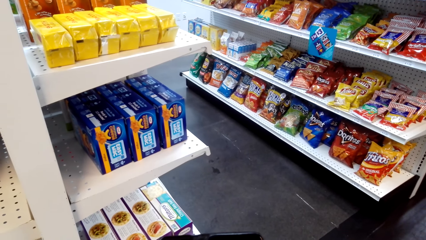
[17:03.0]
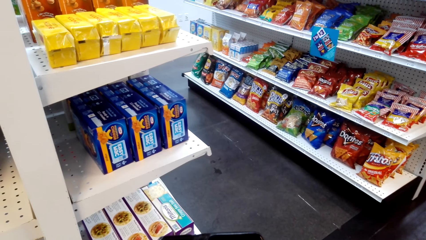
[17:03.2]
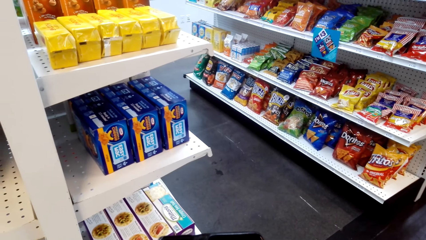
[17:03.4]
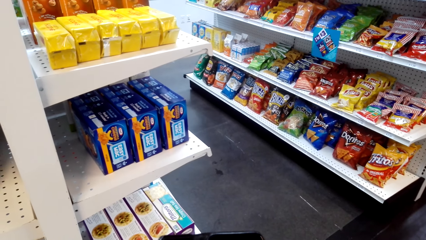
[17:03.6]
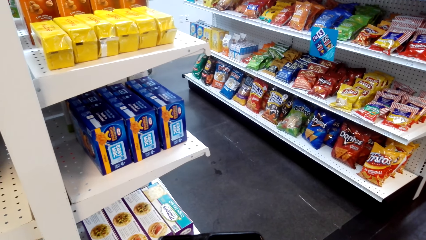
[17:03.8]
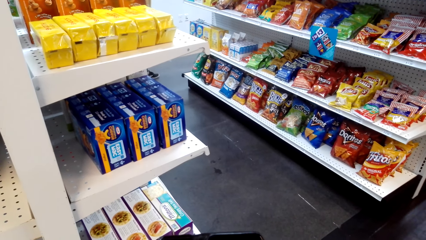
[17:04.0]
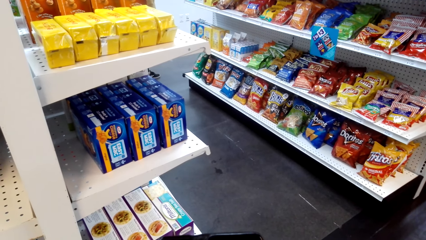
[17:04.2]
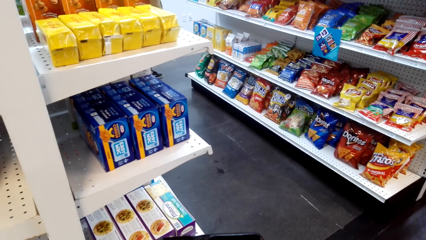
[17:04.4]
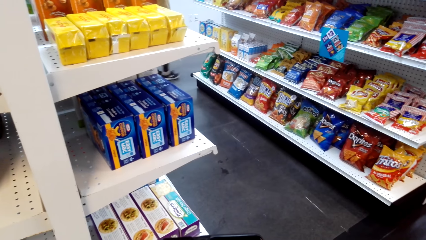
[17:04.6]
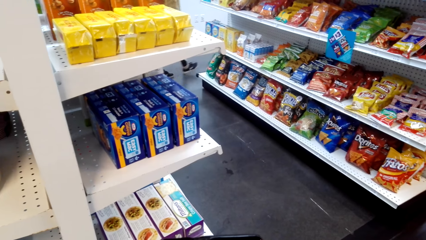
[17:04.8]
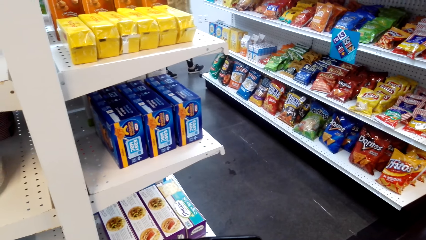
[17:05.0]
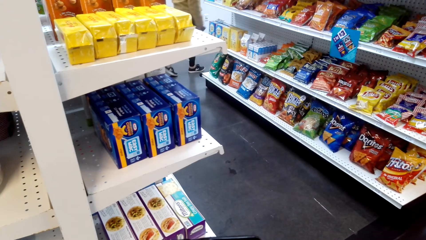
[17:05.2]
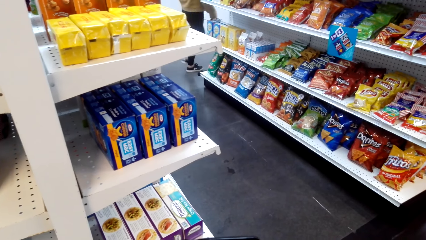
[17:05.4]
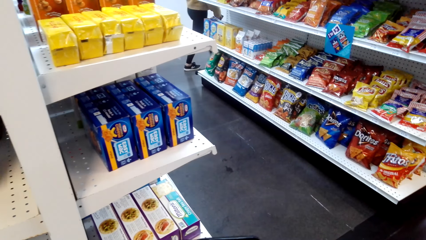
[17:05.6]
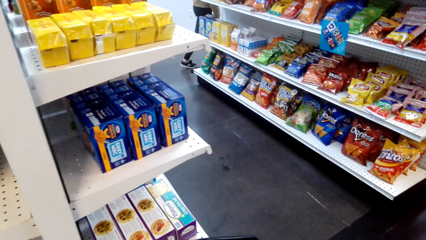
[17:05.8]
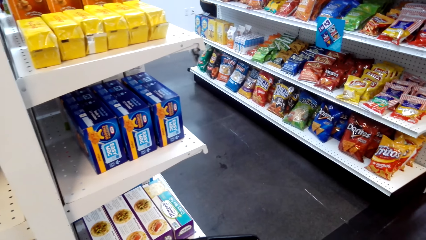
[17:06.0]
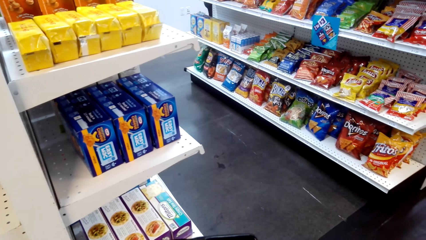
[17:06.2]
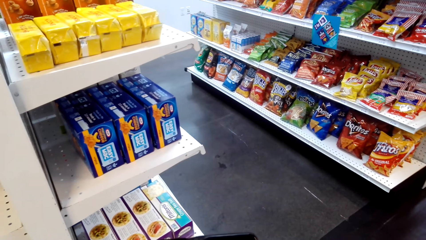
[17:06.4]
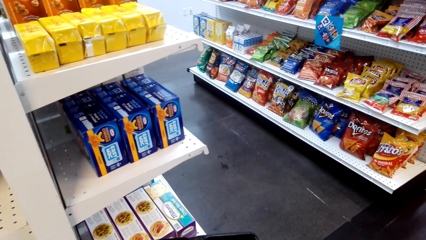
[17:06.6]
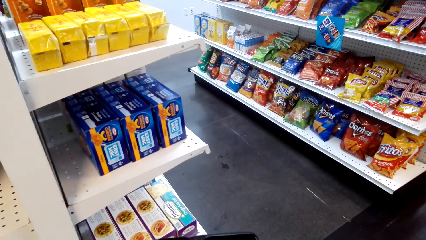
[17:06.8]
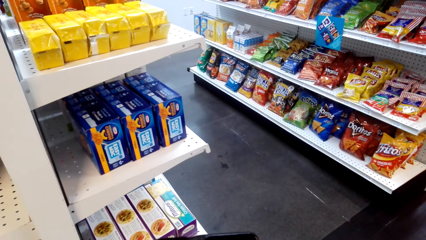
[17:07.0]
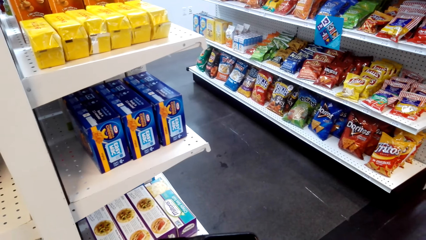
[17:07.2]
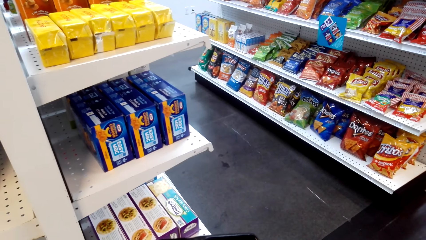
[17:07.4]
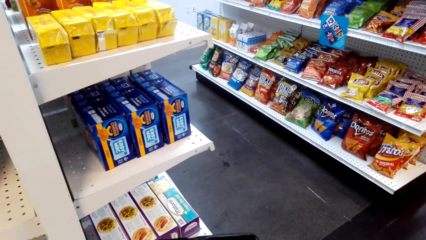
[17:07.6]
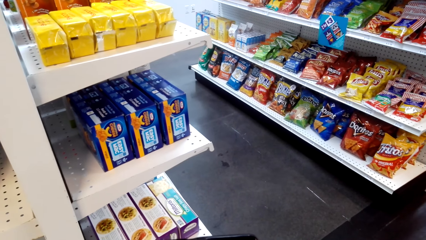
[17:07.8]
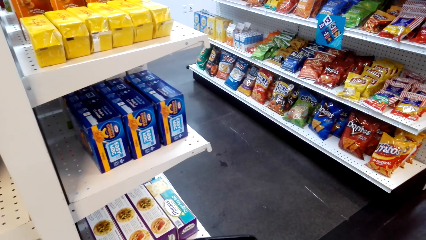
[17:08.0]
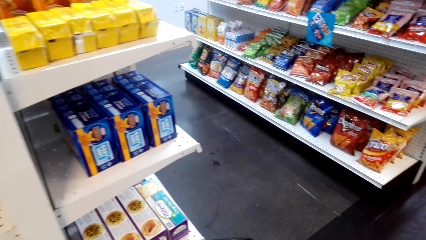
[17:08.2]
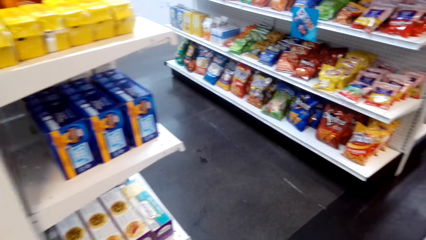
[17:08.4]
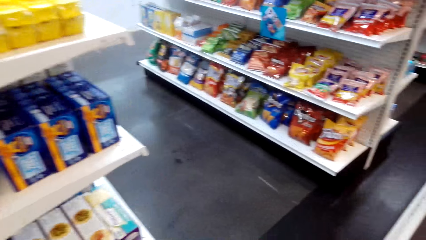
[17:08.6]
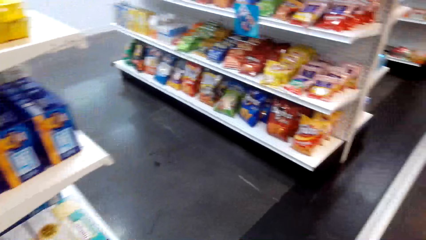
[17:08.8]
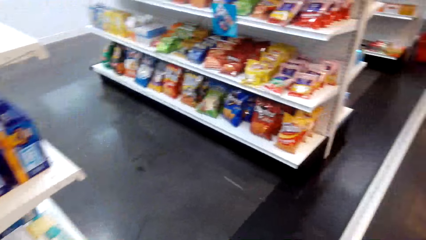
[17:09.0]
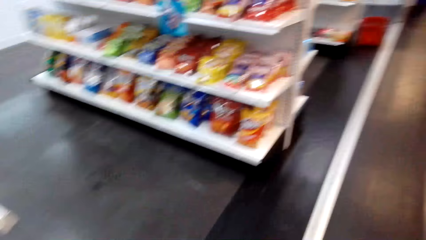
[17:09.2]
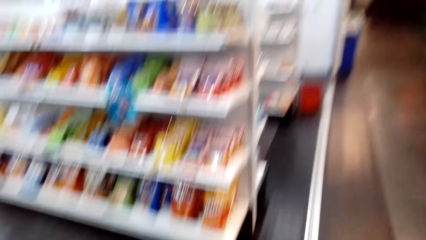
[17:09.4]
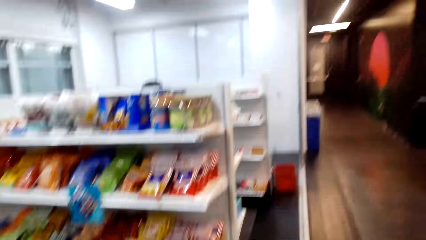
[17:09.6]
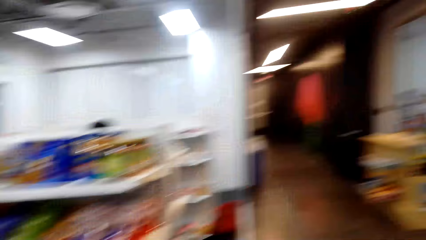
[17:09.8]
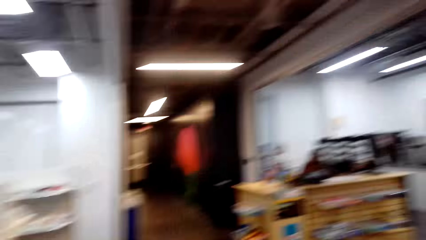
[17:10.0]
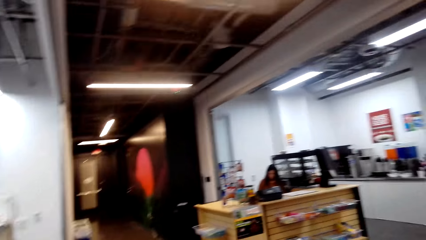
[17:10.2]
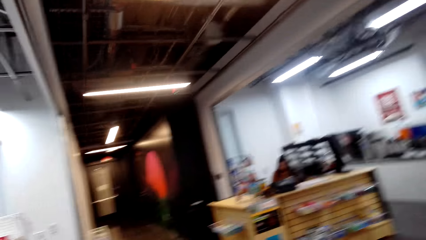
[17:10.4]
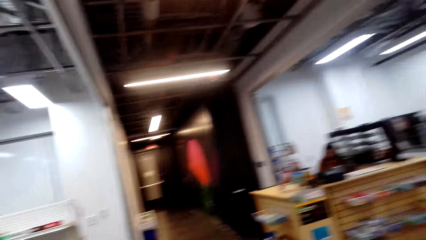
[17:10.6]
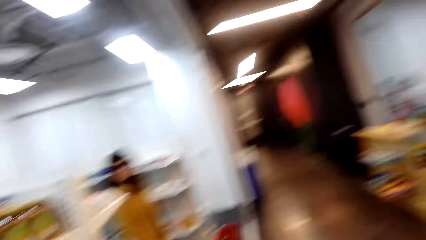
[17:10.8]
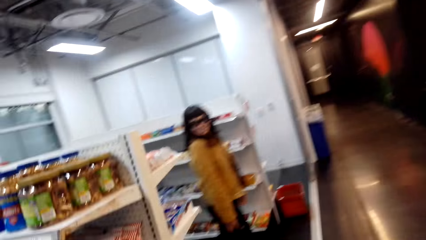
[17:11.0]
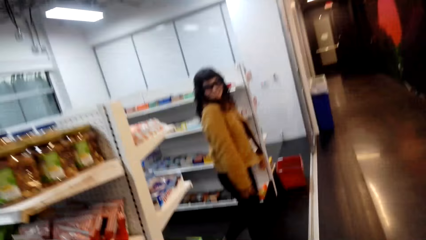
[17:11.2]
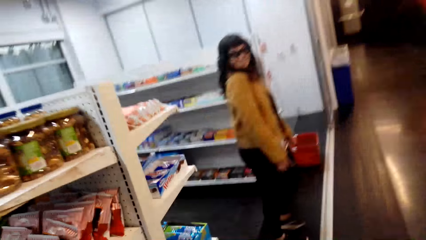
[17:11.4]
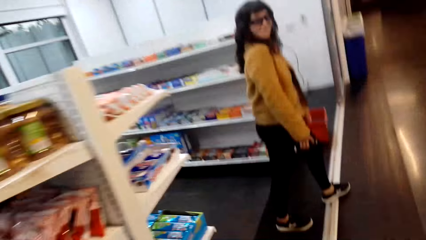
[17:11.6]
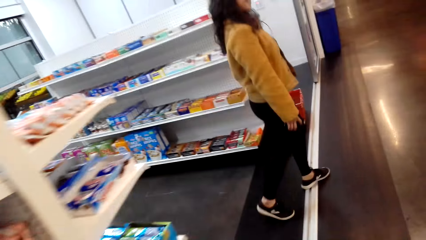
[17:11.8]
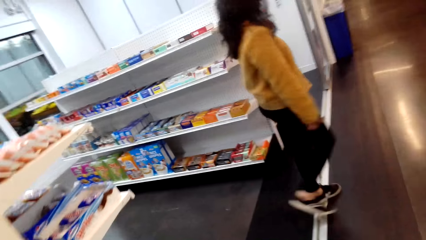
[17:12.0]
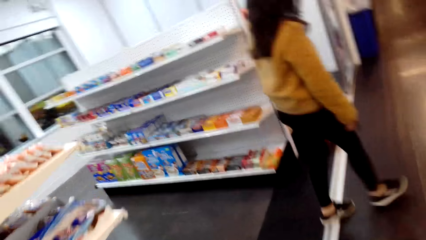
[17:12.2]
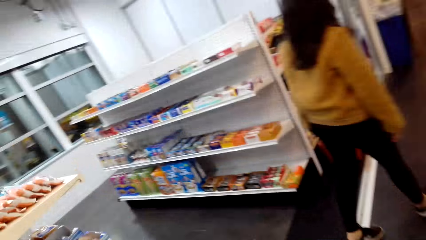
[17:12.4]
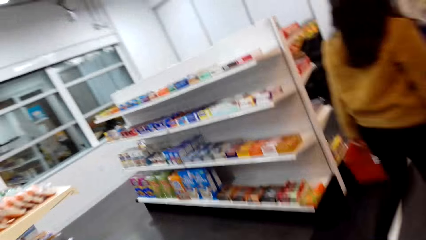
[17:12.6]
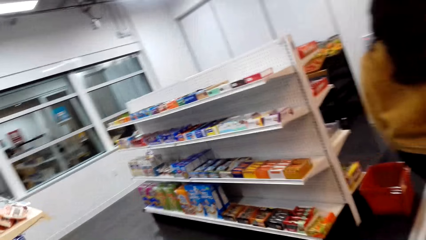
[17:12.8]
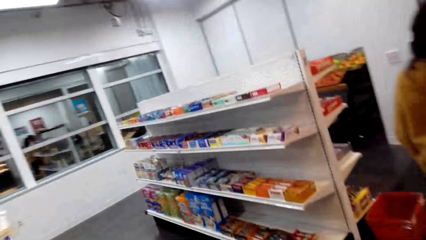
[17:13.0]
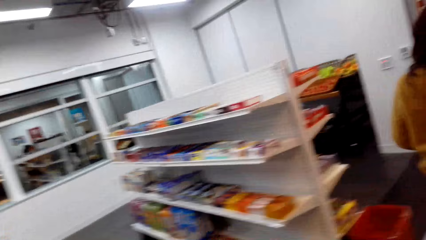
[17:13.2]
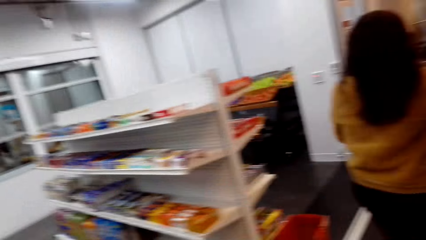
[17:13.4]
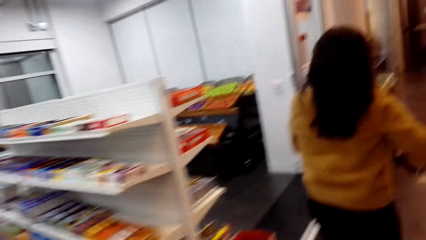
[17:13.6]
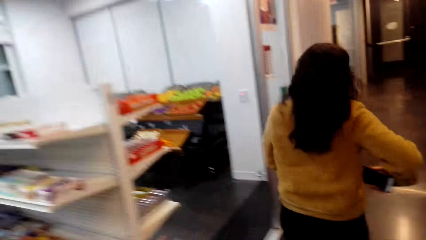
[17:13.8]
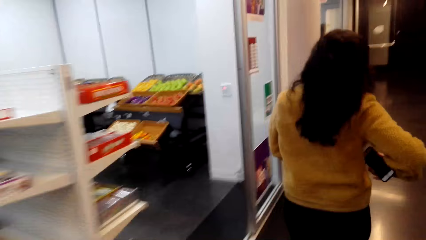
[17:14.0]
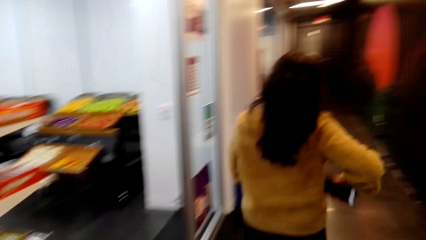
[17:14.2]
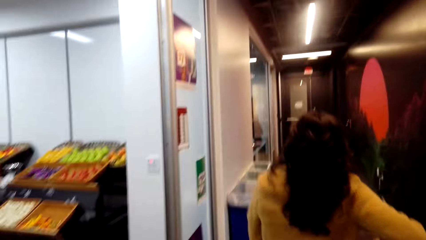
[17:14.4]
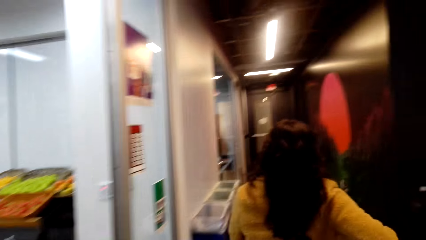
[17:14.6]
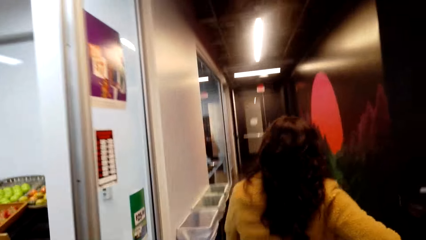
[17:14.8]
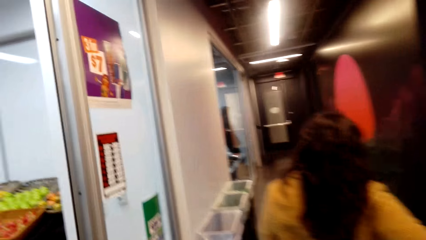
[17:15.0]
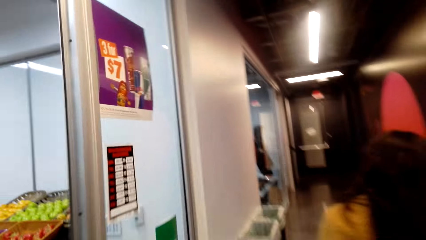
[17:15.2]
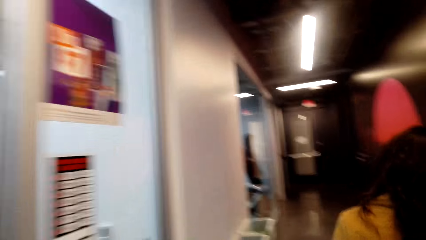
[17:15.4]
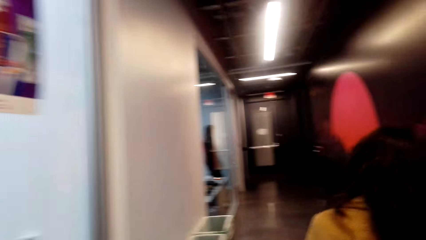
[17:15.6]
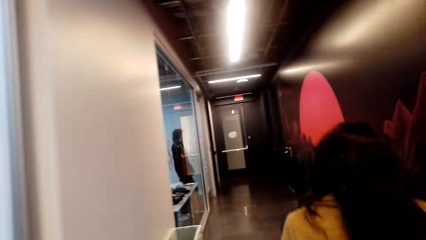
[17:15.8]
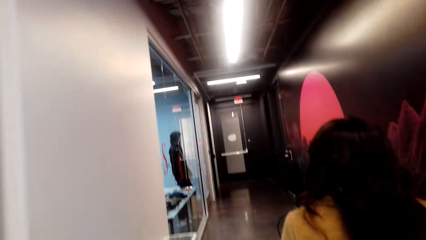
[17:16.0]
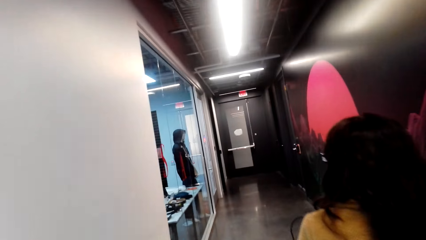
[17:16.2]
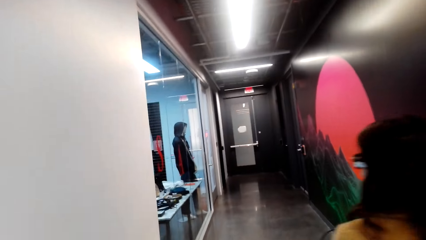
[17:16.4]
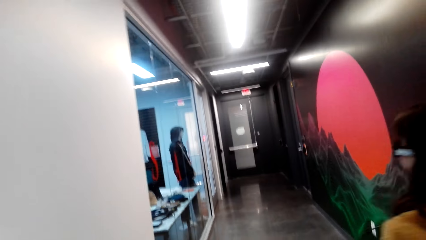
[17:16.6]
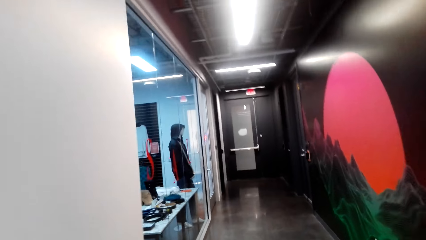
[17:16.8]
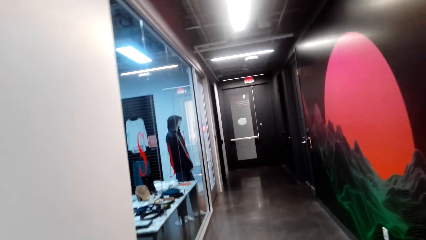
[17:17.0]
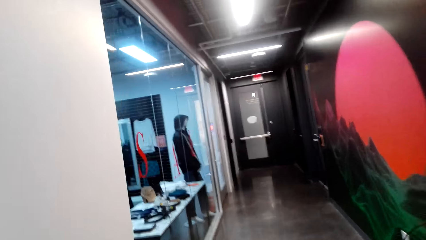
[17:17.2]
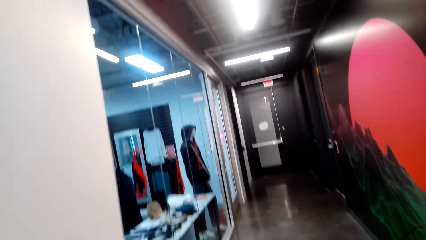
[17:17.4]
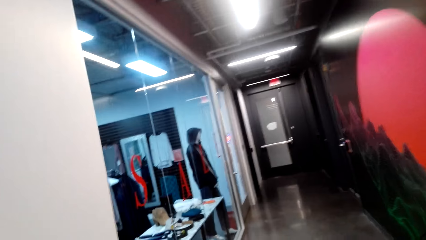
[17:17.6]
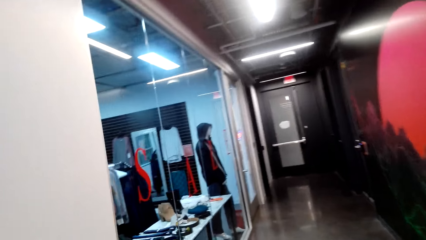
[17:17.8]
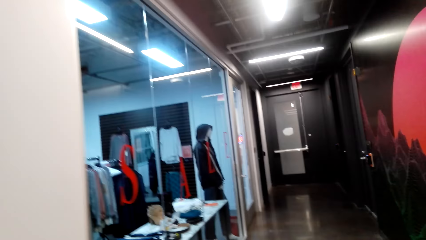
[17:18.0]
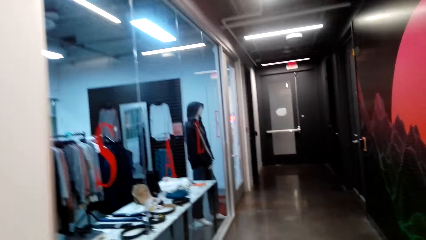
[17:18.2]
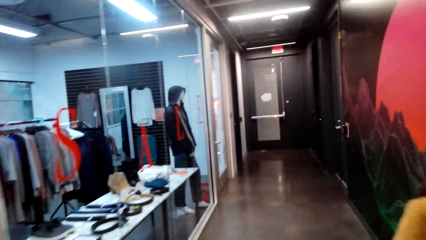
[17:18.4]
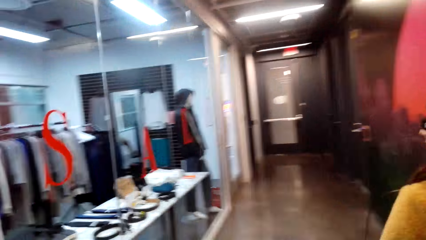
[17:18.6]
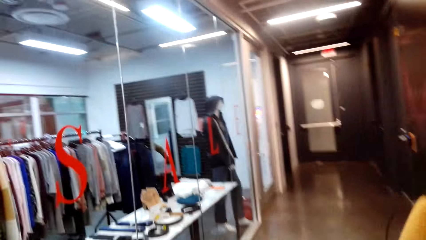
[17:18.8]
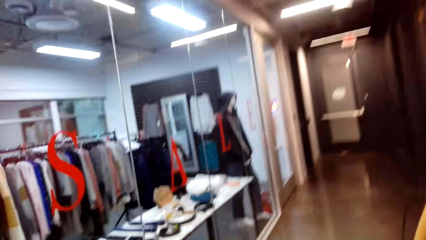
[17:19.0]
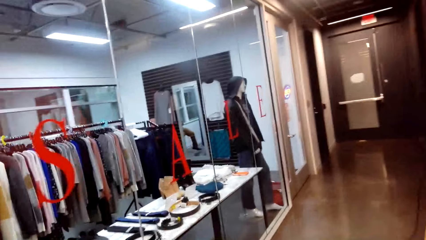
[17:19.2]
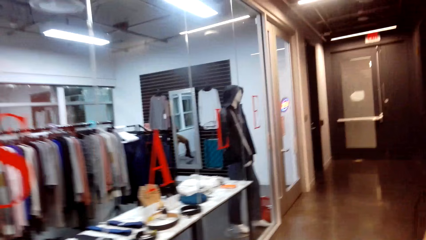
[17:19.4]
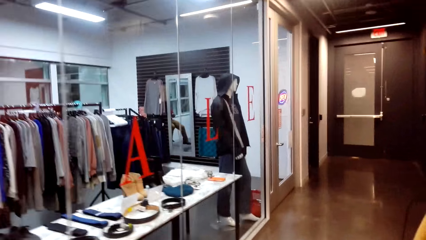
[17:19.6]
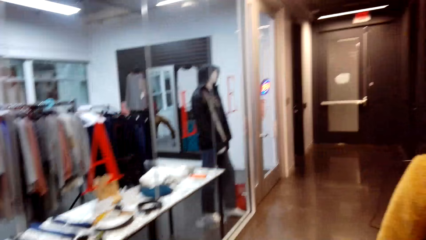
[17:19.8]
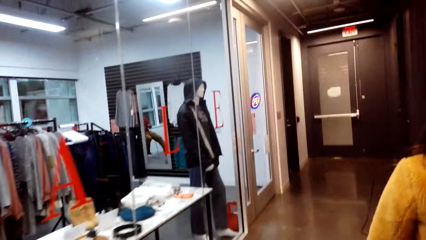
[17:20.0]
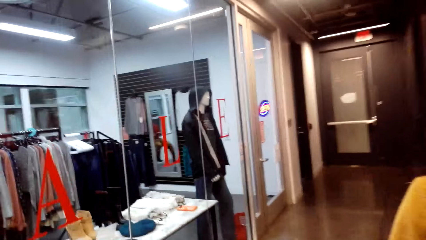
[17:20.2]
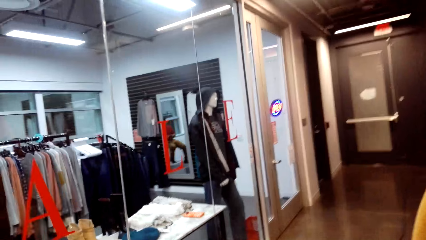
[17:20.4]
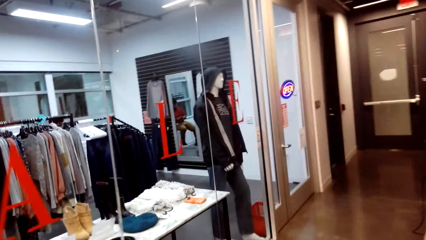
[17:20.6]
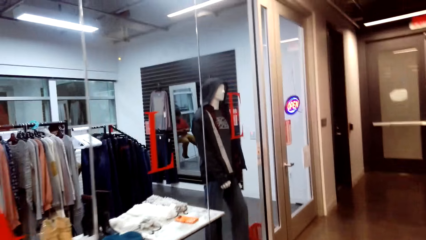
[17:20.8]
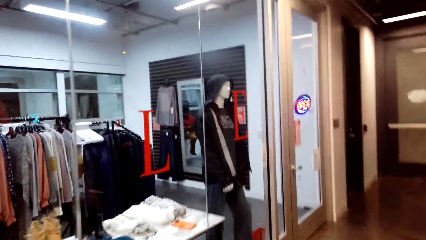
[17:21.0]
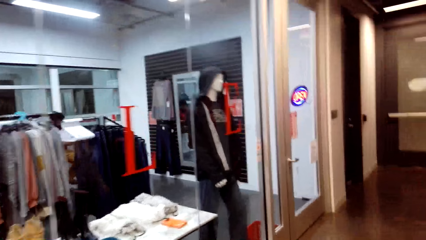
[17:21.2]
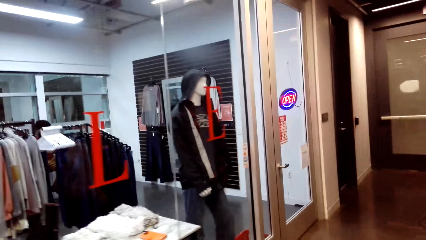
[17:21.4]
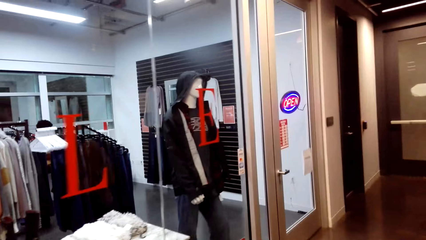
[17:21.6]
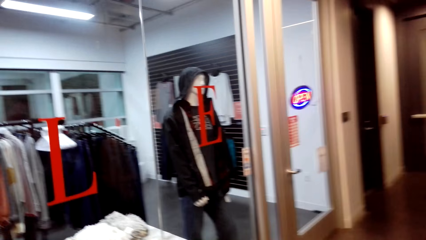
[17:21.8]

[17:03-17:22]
The camera wearer walks. A woman walks. The woman puts her phone in her pocket. The woman walks along the corridor.
